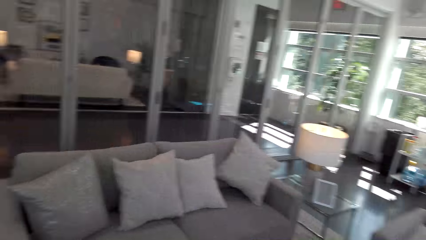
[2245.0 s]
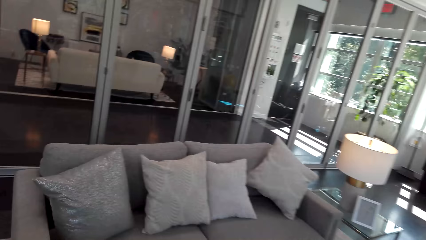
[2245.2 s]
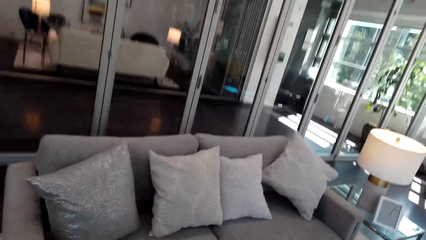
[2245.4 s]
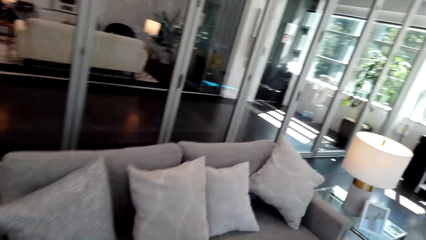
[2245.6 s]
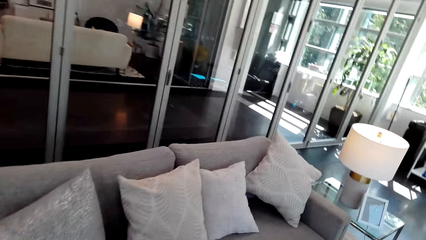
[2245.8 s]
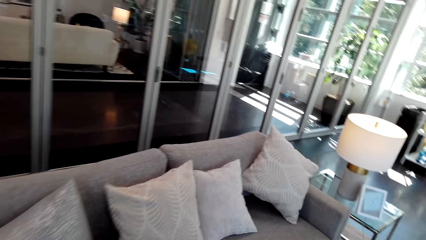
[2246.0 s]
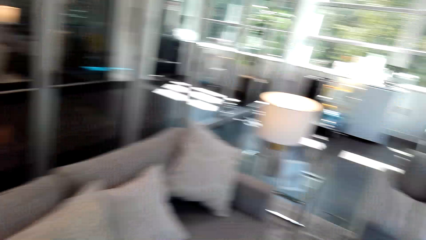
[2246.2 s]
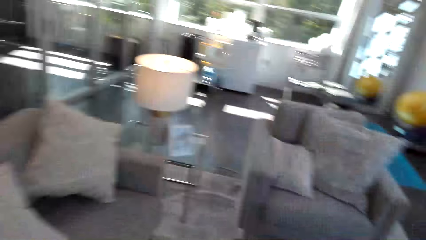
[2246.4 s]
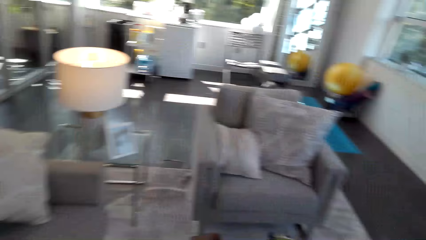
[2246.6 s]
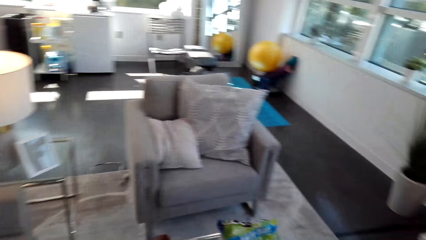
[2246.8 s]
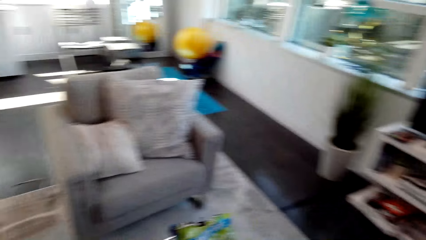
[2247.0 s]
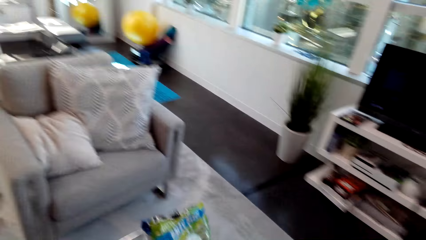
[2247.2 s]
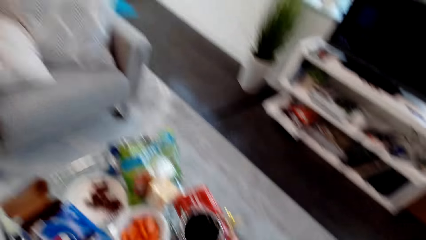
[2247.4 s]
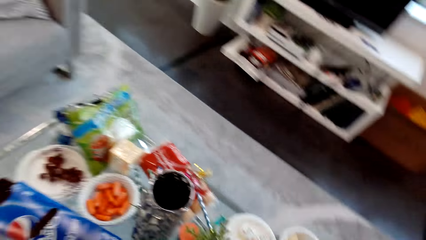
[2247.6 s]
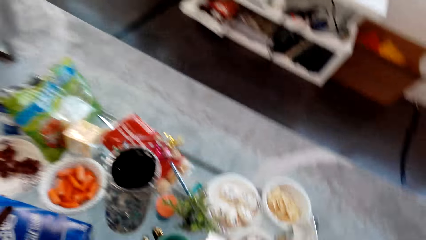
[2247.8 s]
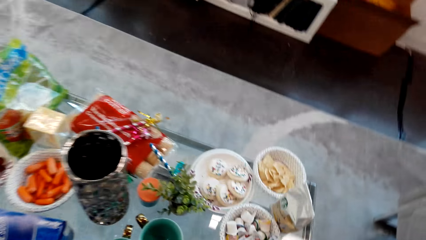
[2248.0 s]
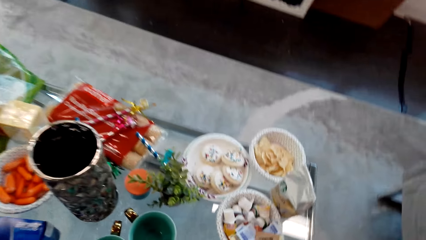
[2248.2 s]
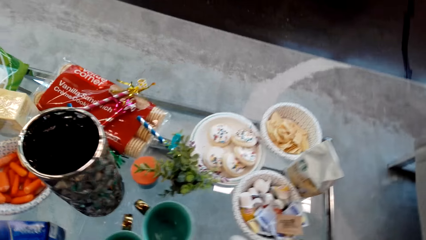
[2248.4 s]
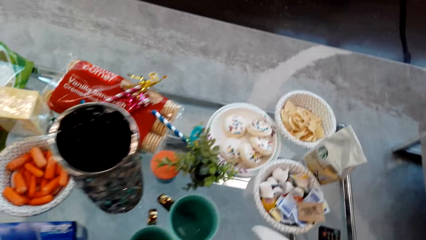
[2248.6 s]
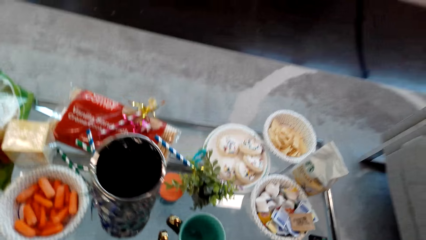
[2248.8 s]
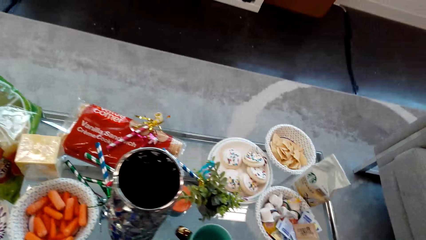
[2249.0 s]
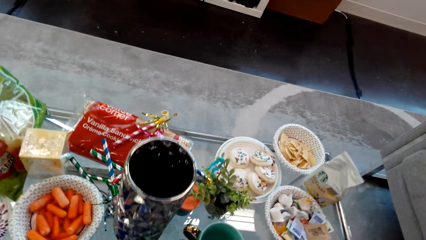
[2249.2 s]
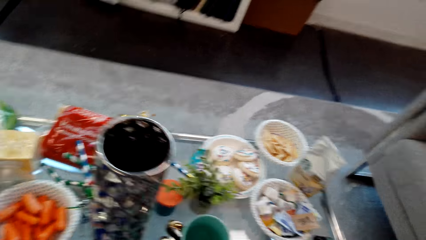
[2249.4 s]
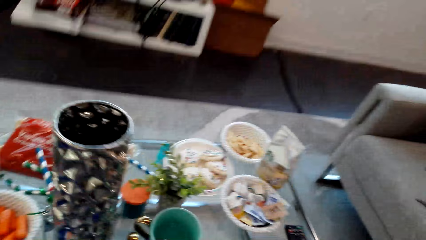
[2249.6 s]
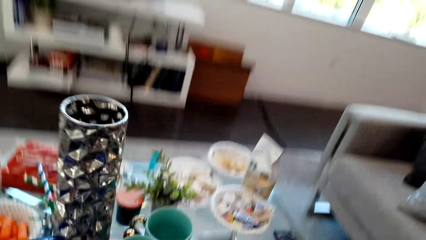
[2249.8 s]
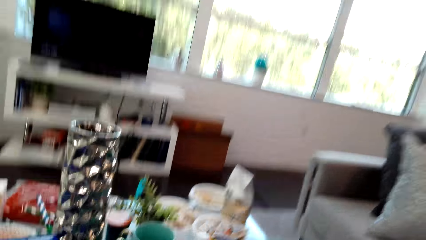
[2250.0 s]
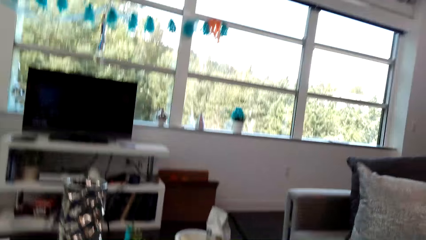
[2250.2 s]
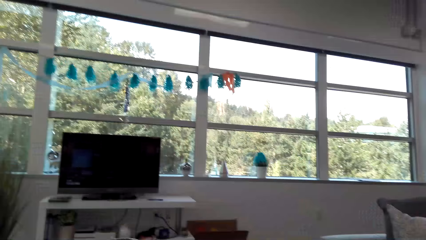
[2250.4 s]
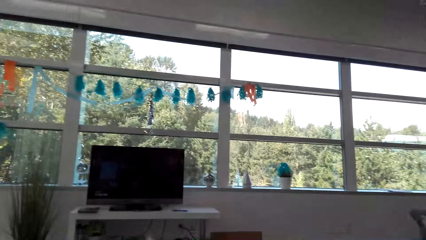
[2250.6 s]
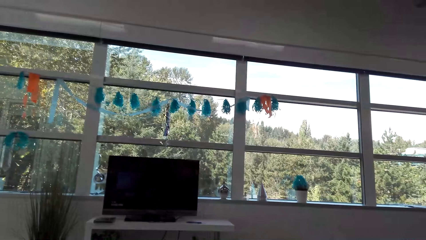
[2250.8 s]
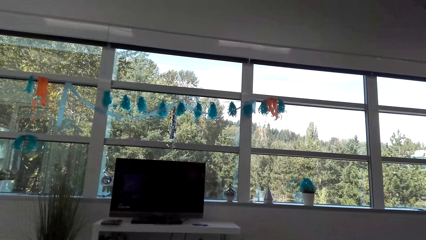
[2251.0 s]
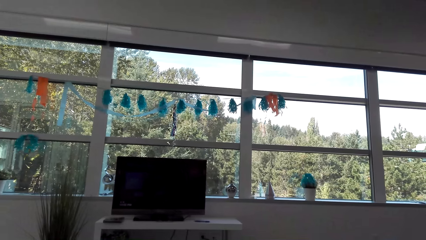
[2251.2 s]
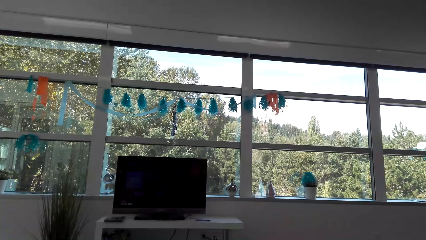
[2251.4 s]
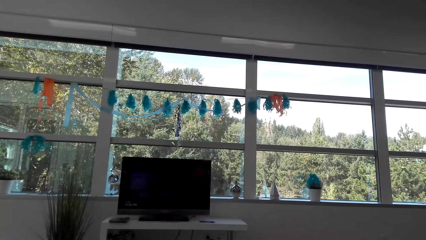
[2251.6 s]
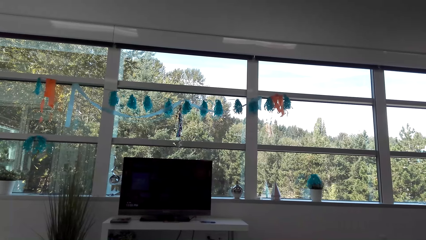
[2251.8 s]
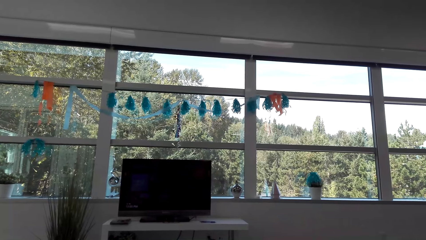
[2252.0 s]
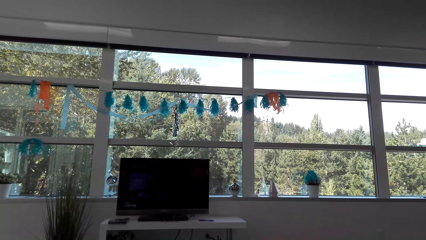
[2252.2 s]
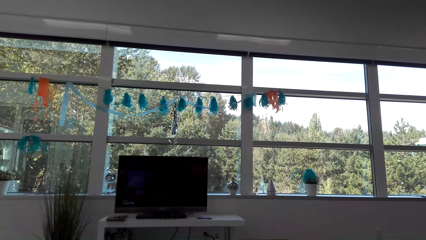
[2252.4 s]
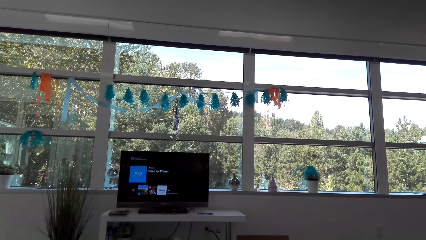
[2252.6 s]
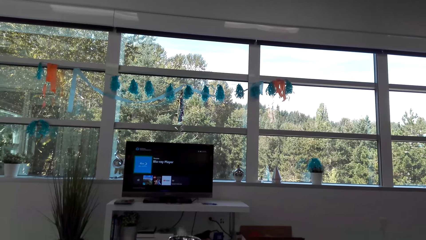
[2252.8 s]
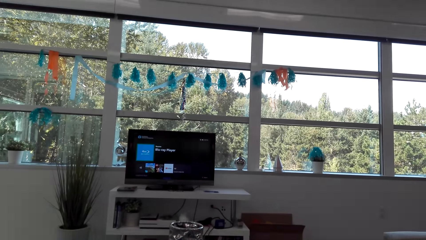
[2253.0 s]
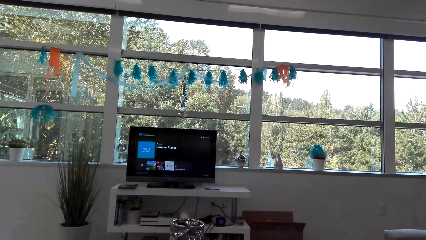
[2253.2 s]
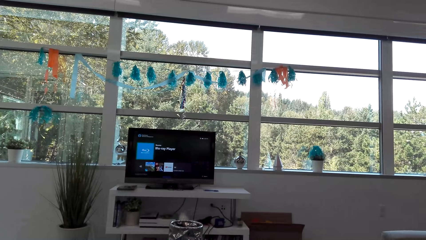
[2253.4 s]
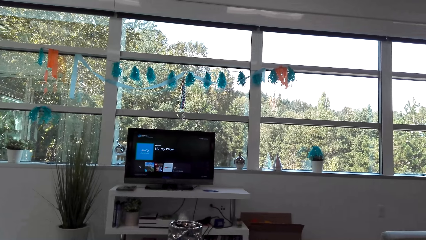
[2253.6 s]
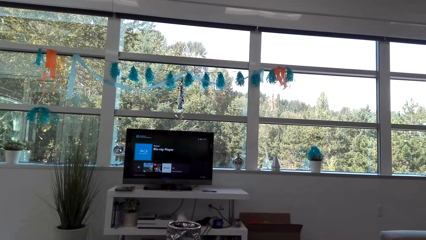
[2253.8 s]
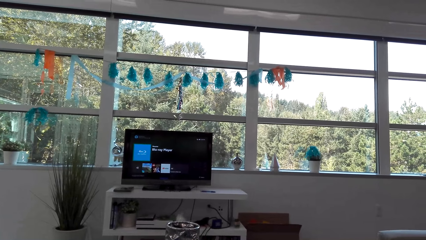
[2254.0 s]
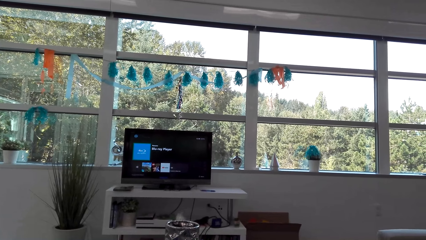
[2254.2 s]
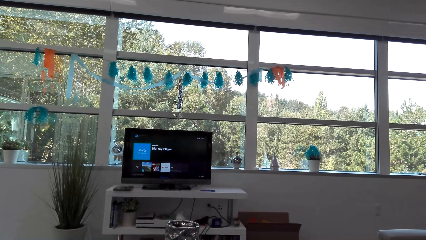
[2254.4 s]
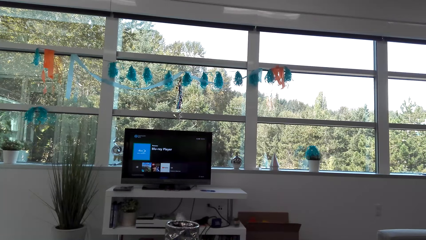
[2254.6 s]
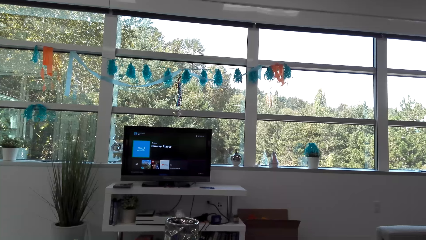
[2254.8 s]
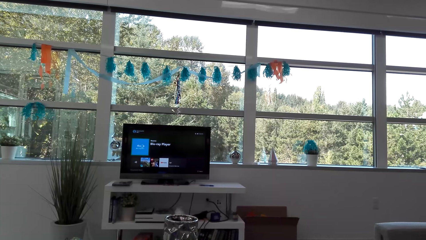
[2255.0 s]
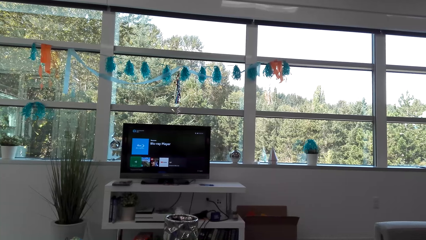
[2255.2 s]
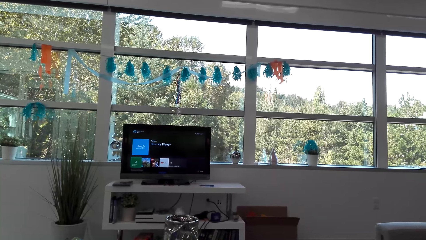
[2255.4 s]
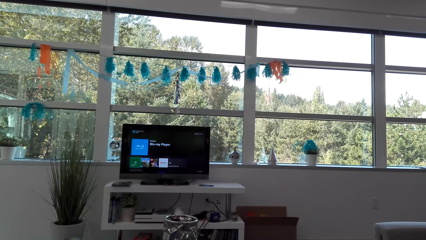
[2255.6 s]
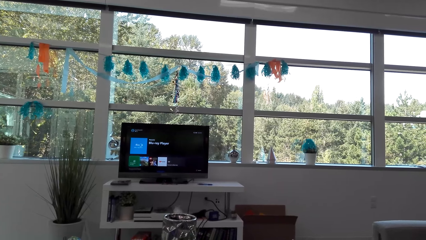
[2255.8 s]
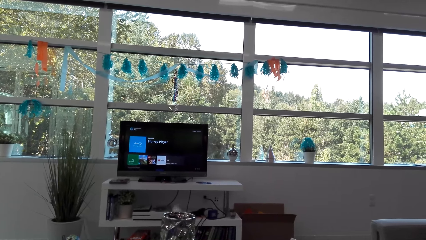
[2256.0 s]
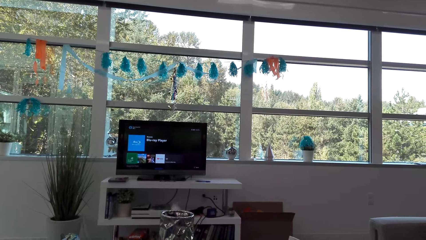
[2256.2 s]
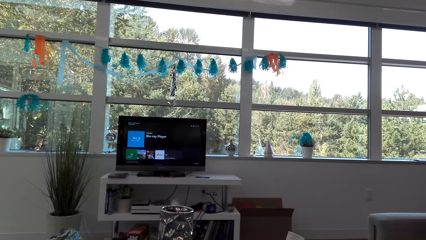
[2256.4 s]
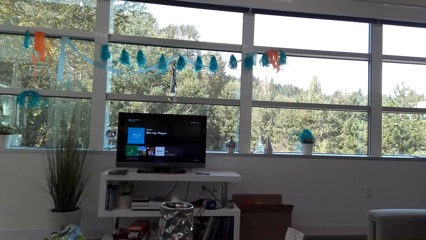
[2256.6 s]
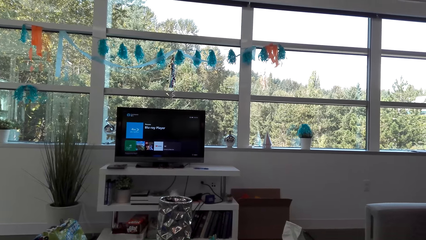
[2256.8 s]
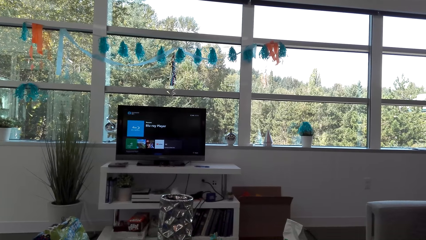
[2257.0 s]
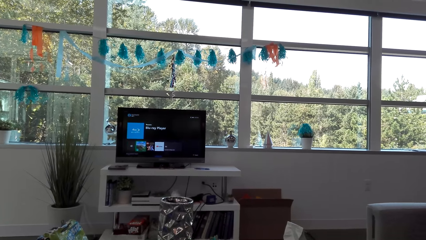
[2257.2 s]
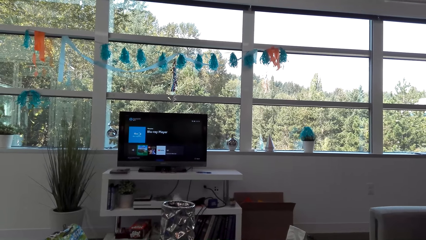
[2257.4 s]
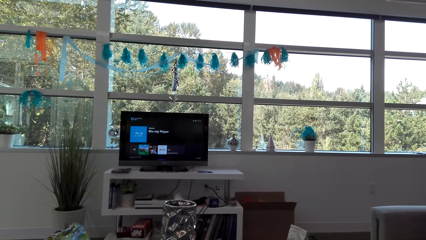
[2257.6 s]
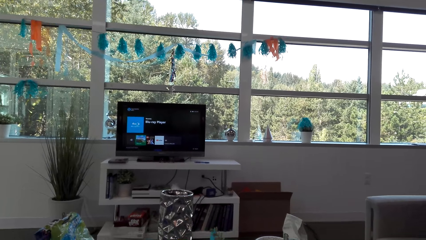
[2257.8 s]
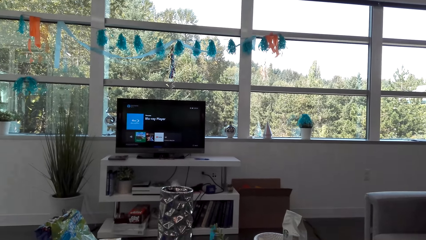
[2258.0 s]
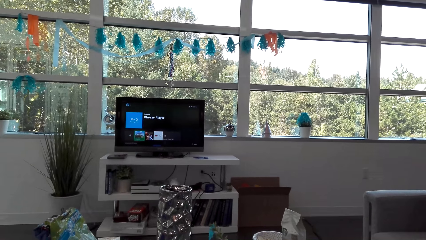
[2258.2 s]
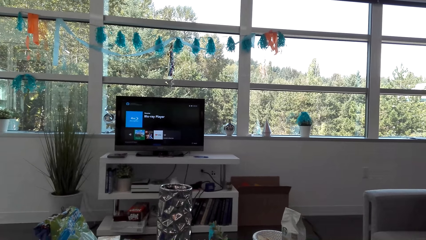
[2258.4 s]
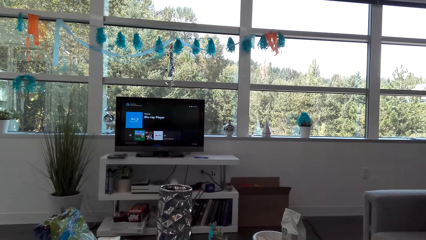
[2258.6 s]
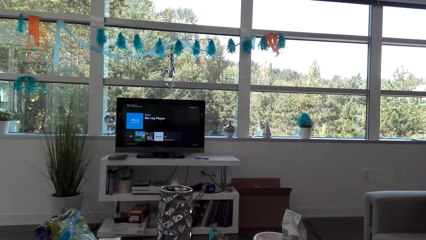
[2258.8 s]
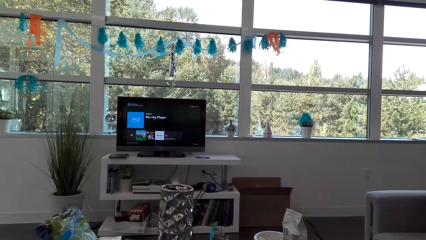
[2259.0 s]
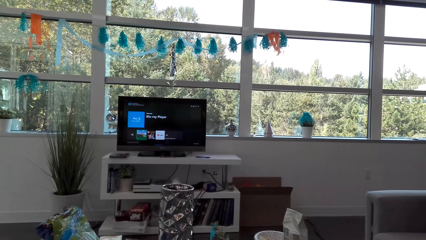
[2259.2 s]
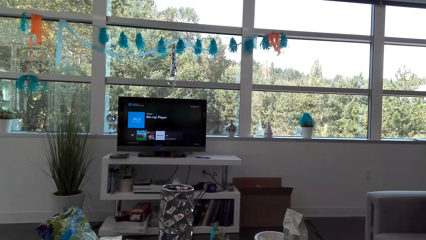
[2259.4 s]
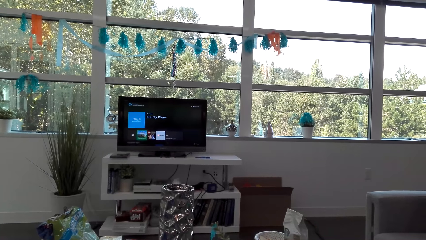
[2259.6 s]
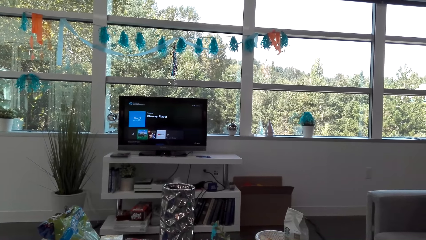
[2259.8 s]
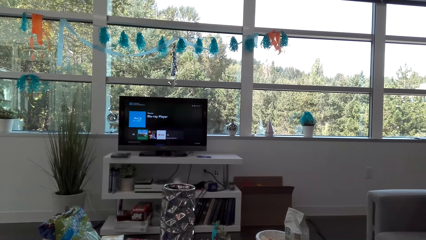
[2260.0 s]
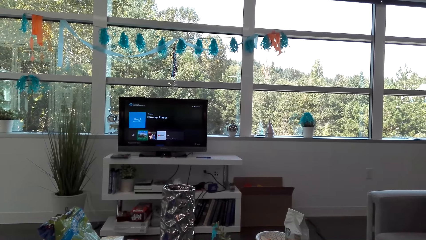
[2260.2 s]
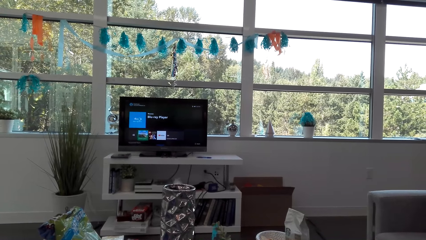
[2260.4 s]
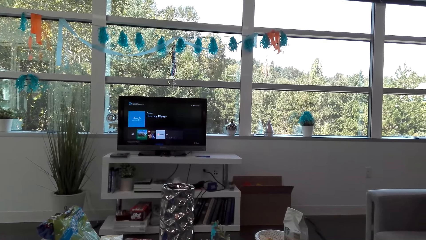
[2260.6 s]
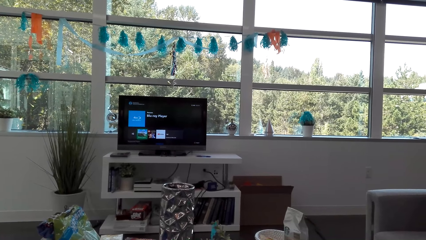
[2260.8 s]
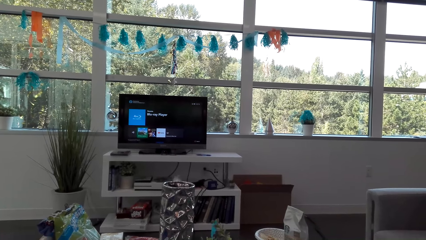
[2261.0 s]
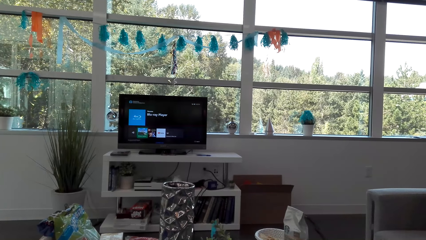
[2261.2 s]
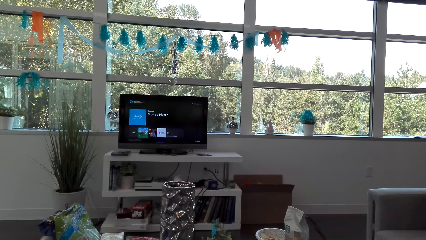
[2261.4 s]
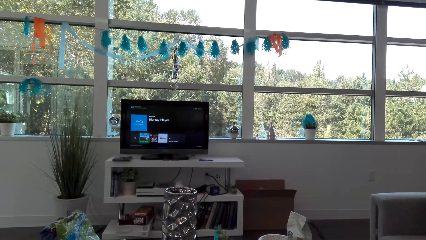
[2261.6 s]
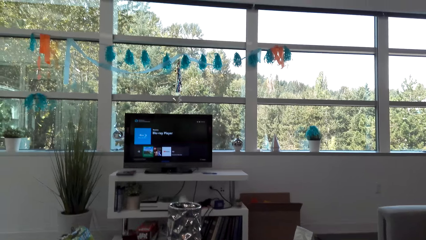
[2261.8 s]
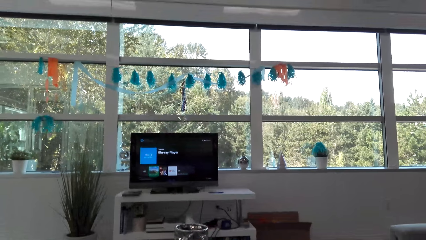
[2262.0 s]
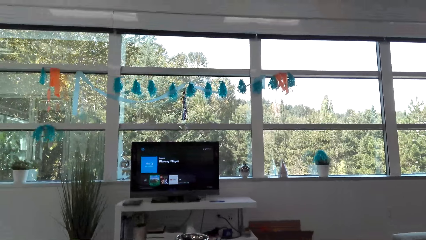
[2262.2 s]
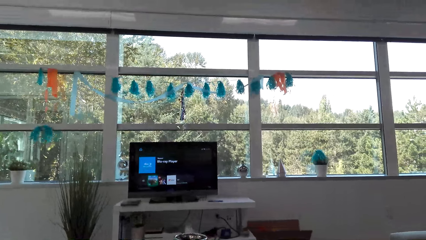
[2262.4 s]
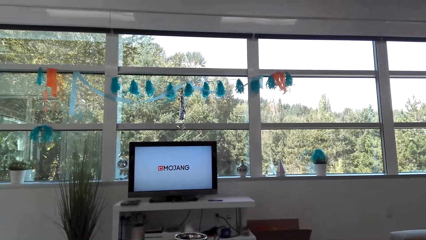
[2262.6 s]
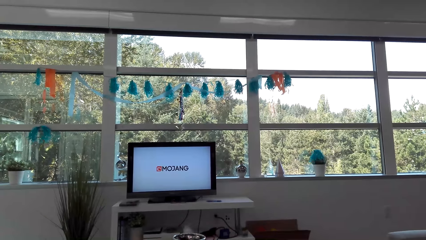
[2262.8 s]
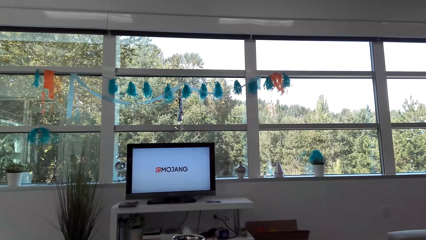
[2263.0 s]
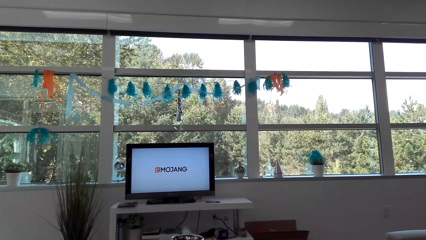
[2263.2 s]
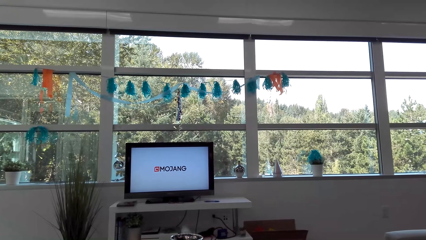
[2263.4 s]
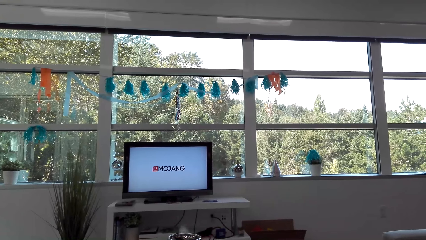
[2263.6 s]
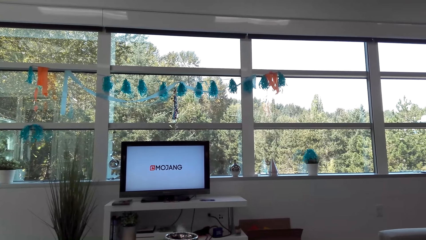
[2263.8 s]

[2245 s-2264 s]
The camera wearer sits down. They watch television. They operate the television.
